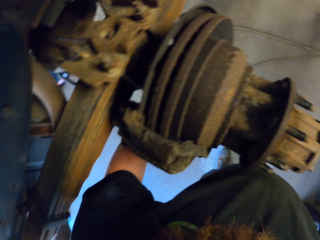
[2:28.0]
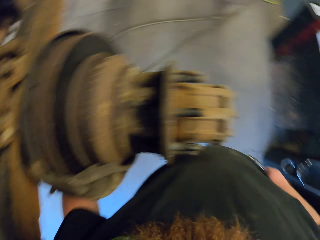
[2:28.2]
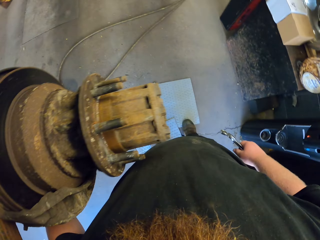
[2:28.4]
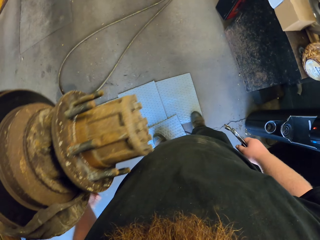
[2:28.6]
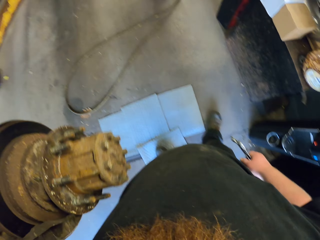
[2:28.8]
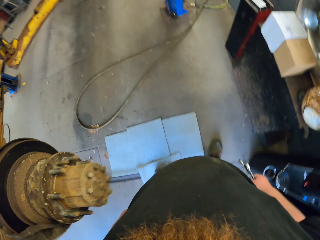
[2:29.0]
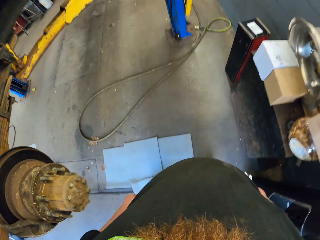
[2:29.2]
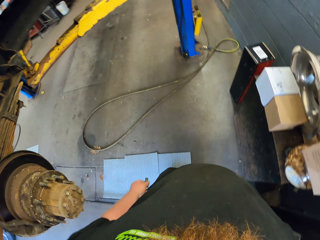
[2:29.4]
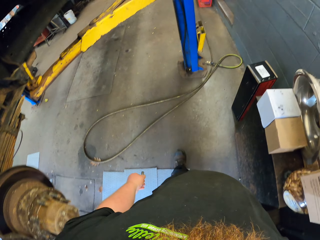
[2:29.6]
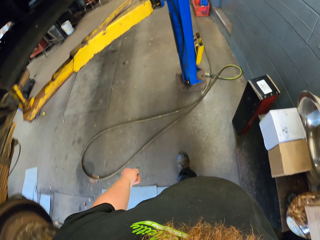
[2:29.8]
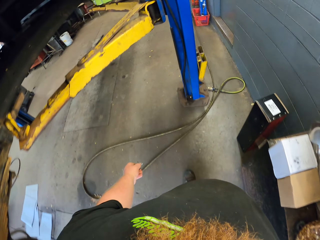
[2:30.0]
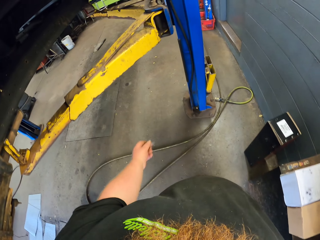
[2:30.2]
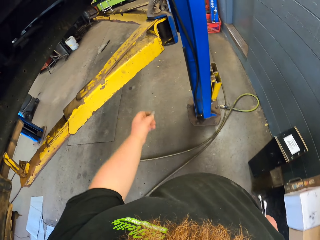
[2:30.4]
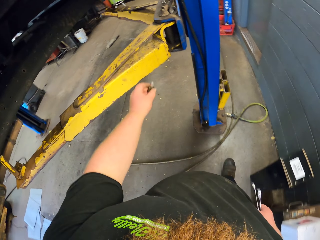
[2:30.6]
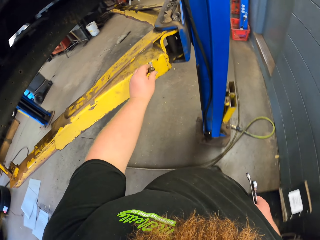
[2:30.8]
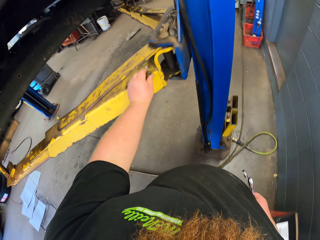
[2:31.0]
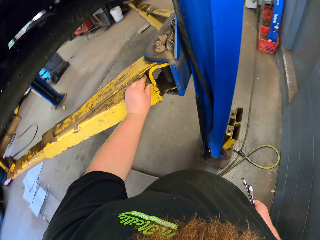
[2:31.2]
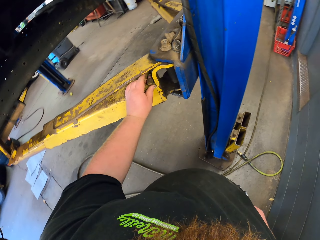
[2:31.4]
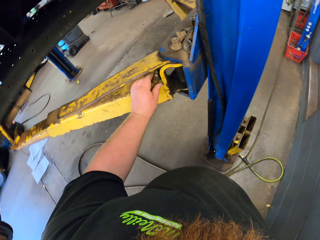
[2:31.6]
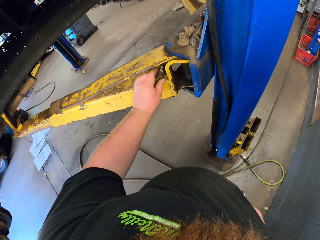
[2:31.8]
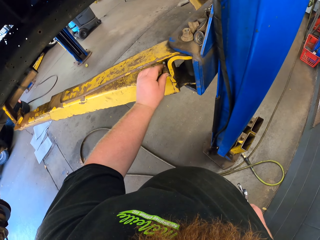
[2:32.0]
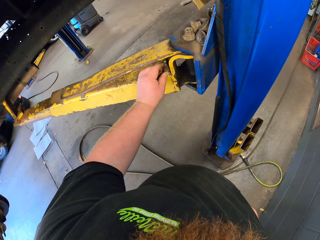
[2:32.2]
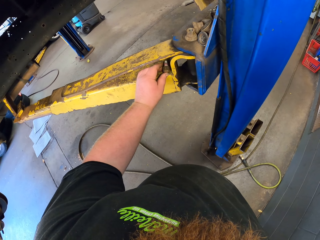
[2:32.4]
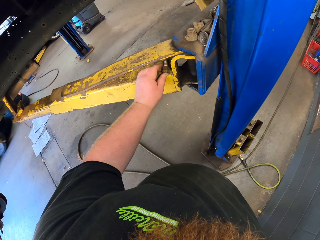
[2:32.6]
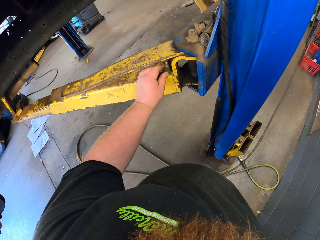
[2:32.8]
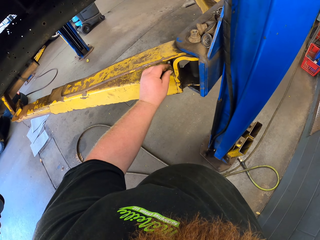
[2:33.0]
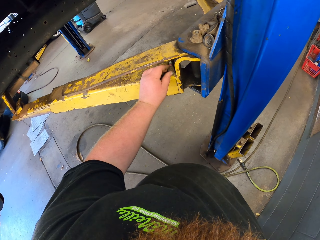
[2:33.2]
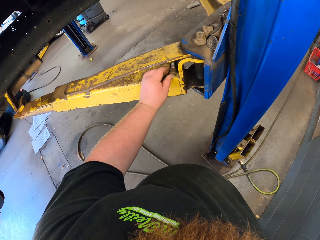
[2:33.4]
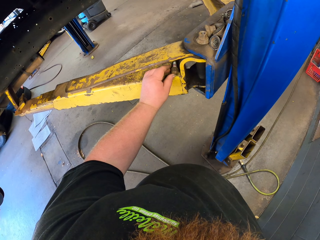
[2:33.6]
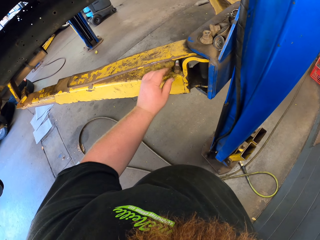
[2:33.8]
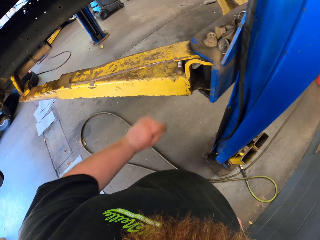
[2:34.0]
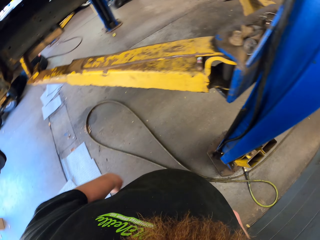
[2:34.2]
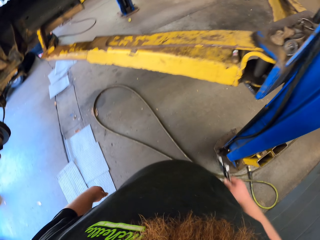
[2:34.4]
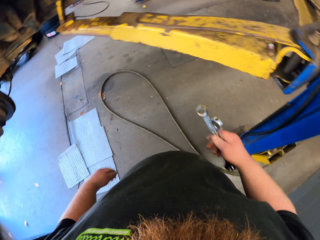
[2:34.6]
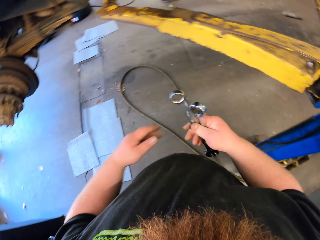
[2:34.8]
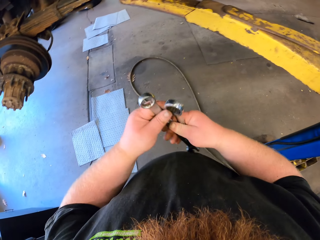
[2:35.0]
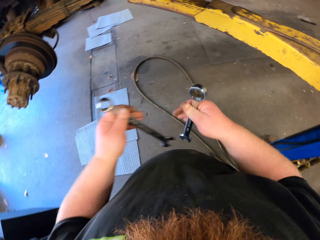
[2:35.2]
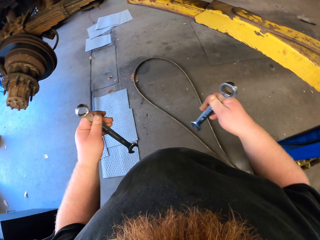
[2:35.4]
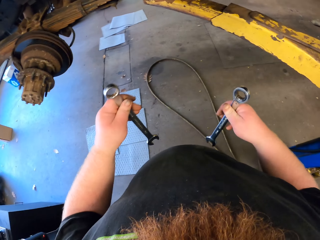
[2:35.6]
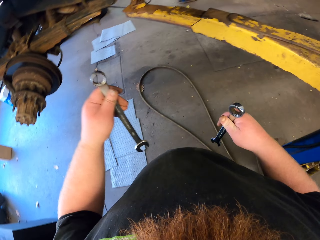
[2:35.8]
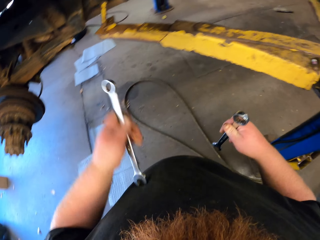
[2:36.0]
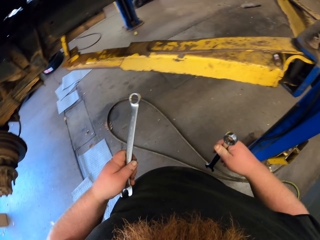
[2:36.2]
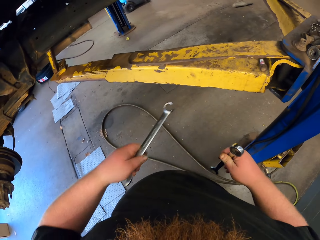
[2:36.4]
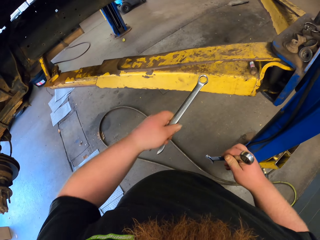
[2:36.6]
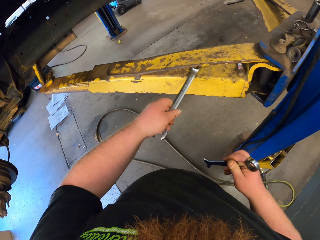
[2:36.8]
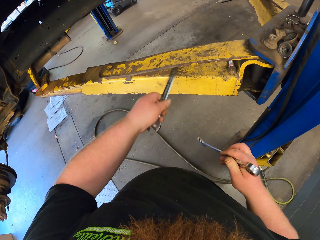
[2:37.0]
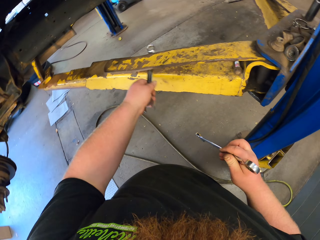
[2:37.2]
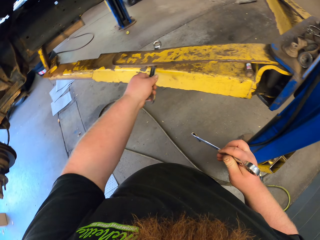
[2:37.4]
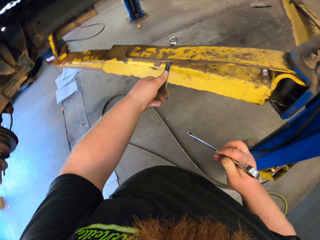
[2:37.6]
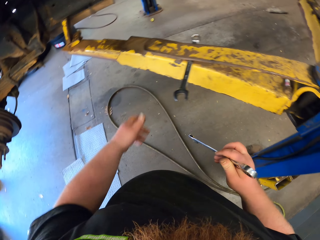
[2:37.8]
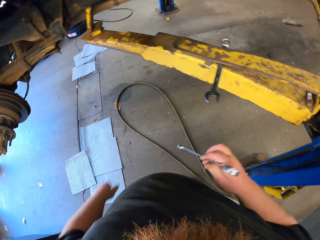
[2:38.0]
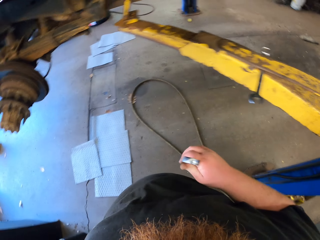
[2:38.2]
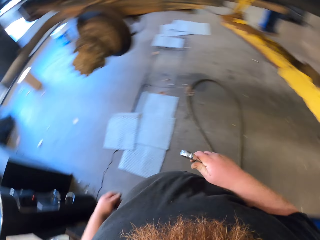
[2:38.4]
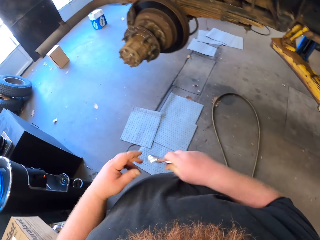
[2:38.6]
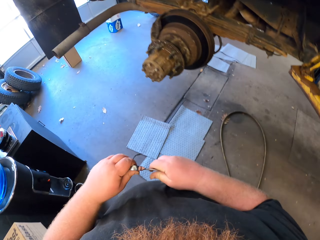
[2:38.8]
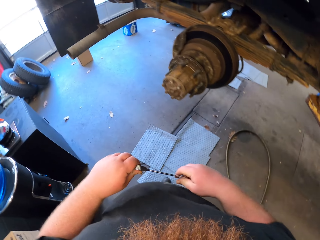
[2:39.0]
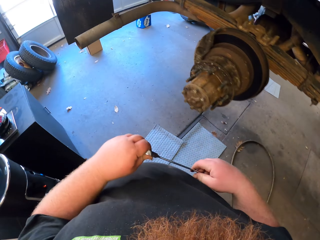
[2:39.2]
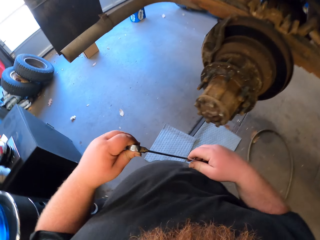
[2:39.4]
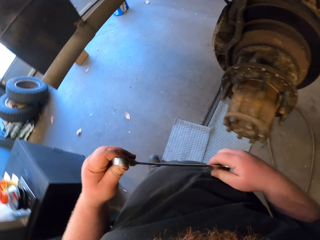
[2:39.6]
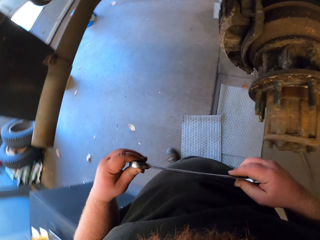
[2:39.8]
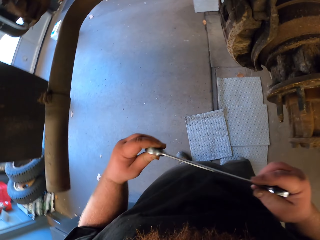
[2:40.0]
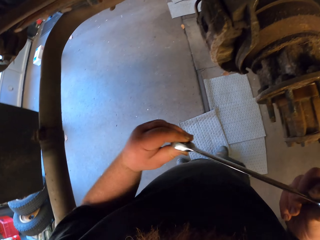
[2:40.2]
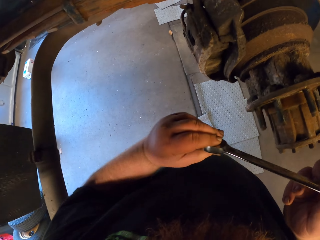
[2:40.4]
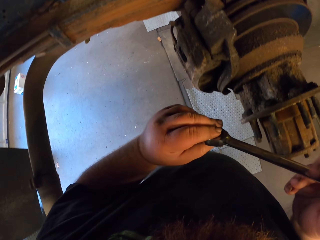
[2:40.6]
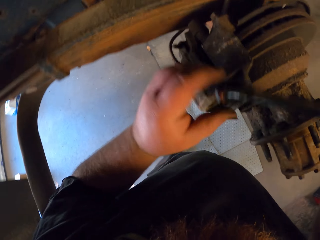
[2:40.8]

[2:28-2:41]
The camera wearer opens the bolt nut with the left hand. They hold the bolt nut with the left hand. They walk around. They stop walking. They put down the bolt nut. They turn back. They split the spanner to both hands. They put down the spanner at the right hand. They turn back. They hold the spanner with both hands.

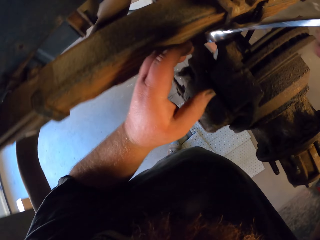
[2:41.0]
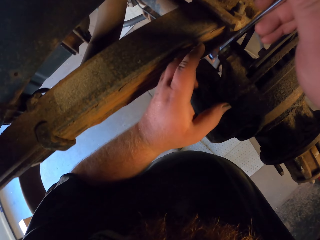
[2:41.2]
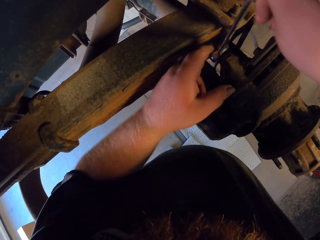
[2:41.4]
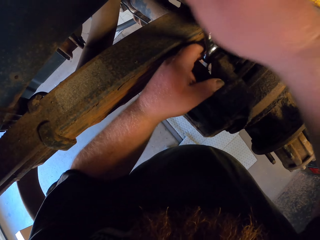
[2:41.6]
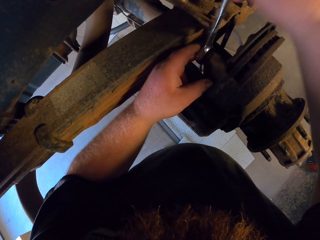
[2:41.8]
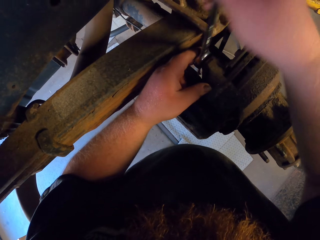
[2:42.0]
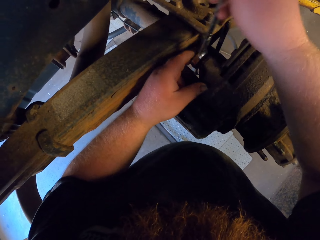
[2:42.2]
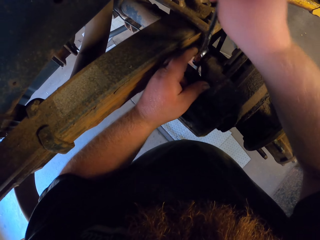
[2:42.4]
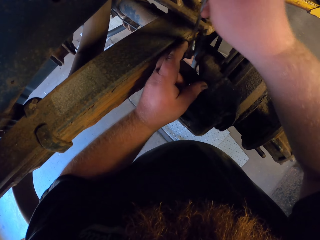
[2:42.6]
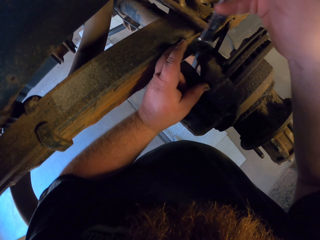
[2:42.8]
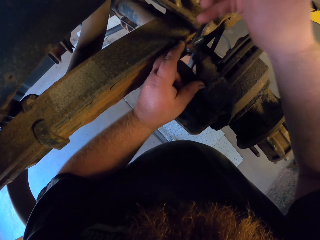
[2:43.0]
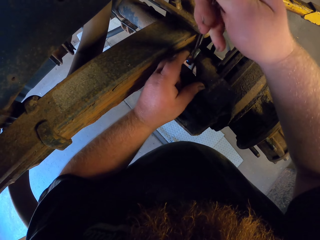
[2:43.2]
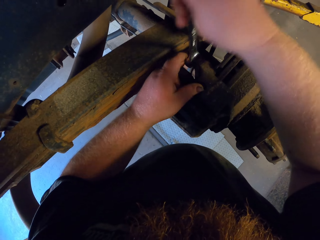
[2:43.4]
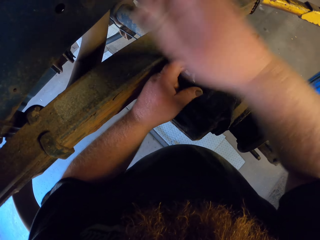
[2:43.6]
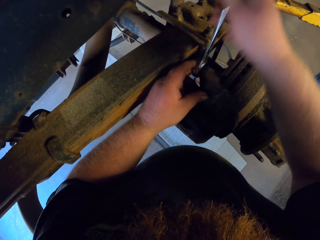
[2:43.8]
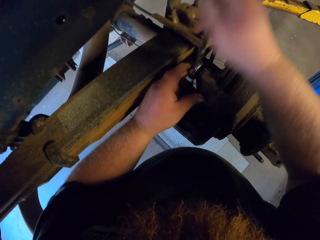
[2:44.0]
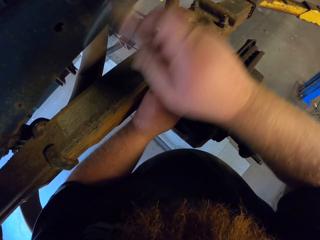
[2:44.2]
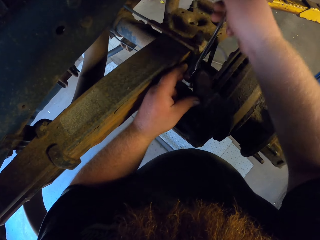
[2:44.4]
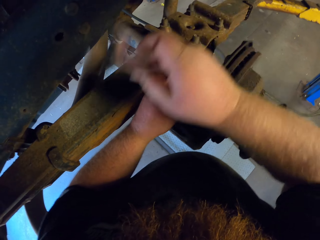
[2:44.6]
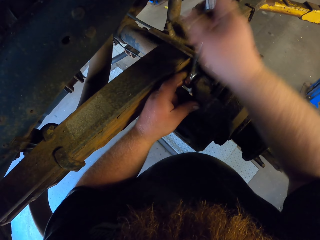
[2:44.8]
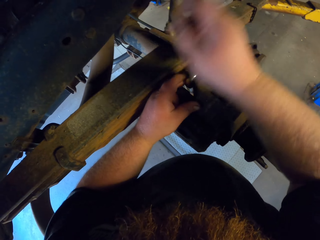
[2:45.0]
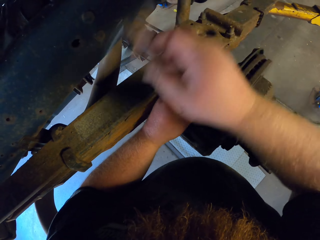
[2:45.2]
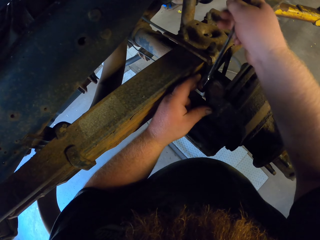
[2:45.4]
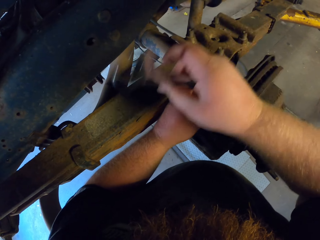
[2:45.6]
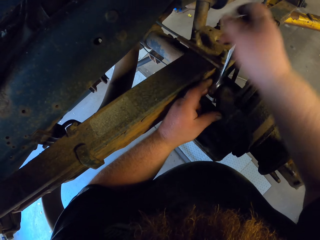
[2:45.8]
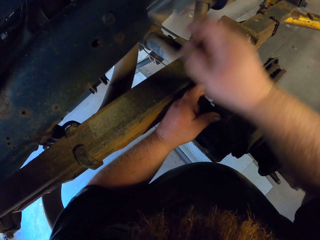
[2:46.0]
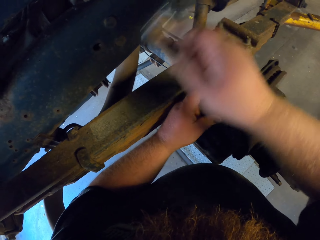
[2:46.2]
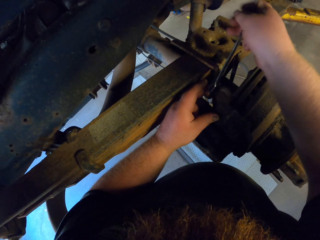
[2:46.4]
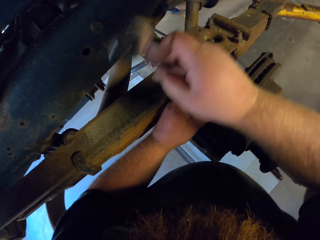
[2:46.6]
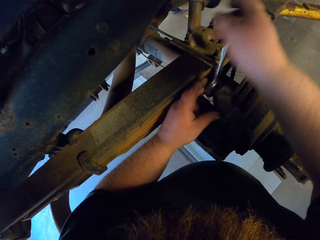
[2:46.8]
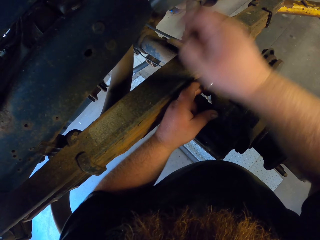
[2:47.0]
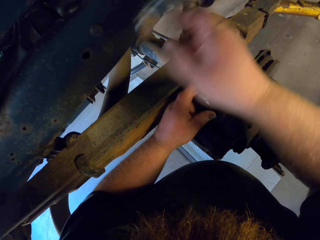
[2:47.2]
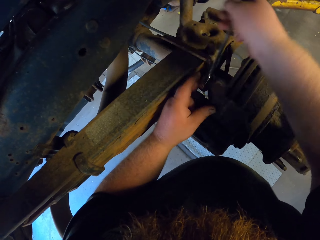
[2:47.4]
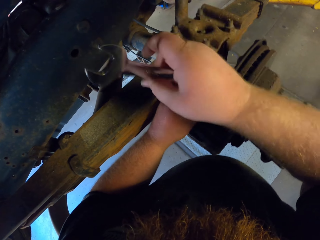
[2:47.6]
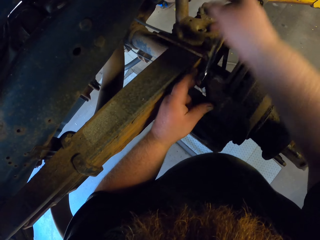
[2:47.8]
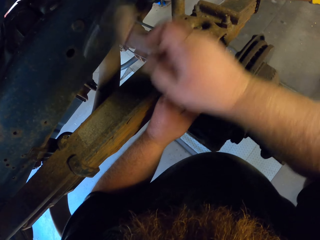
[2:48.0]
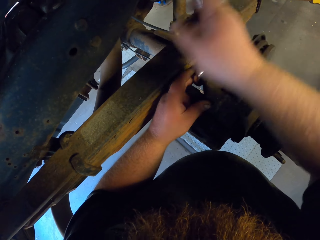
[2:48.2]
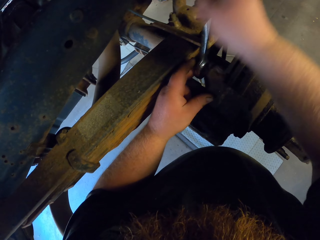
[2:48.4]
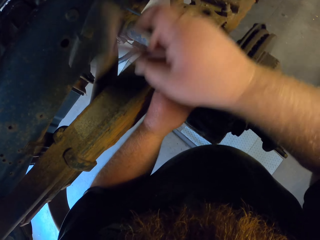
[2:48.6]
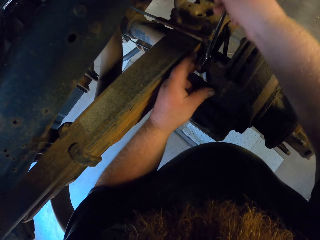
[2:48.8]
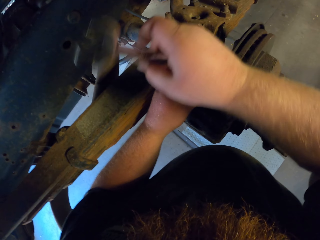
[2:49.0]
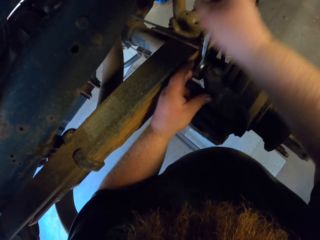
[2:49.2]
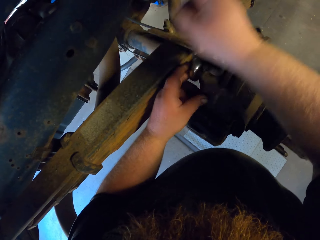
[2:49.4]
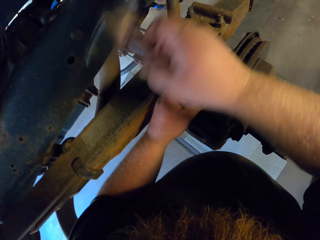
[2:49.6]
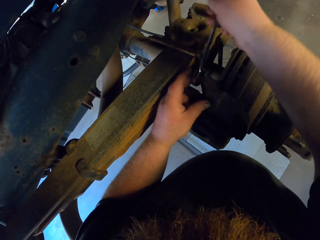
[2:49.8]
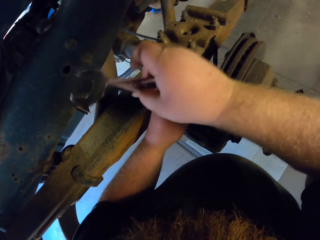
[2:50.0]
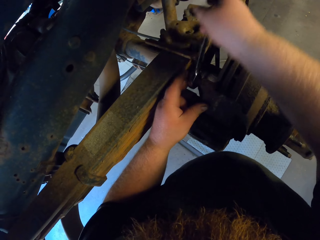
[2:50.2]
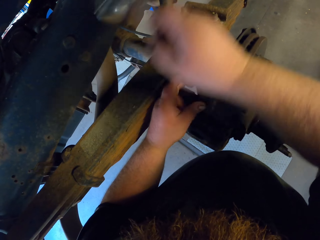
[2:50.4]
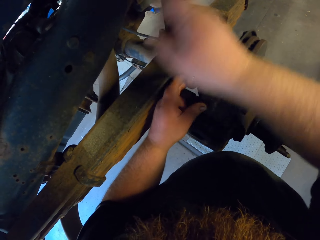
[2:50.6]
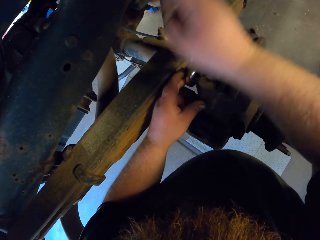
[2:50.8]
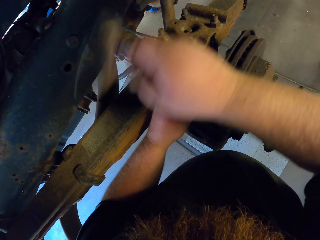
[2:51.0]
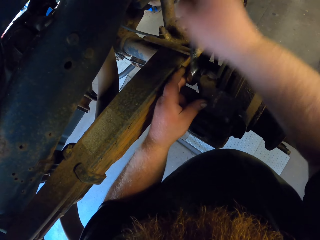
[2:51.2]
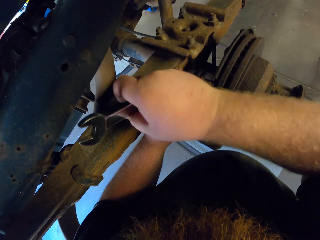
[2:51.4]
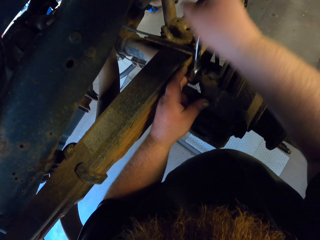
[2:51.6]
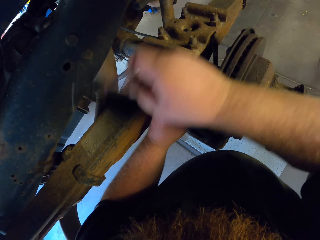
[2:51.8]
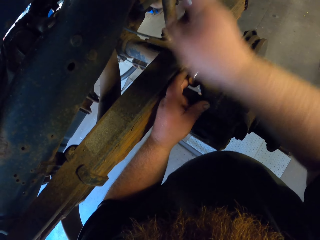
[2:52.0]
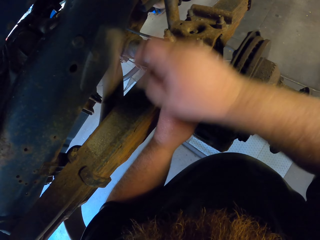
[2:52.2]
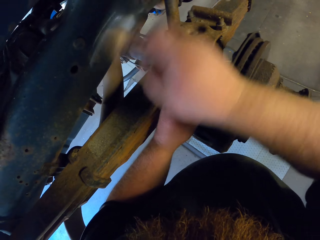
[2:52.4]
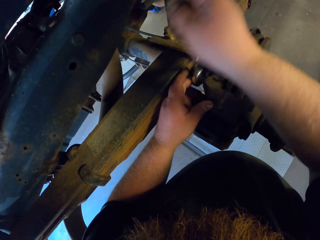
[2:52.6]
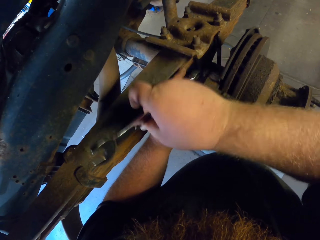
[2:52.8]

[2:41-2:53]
The camera wearer puts the spanner to the bolt nut. They hold the bolt nut with the left hand. They screw the wheel of the car. They open the bolt nut with the spanner. They turn the spanner. They remove the spanner from the bolt nut.
